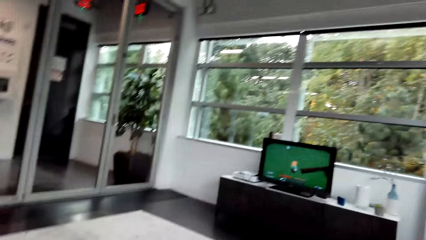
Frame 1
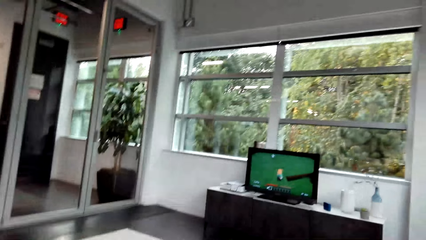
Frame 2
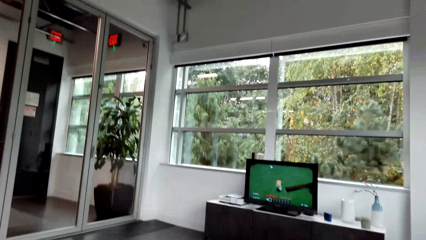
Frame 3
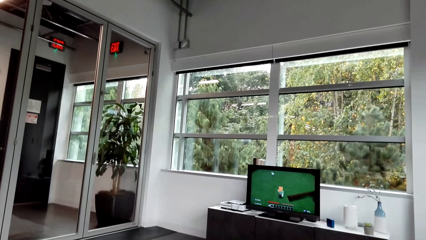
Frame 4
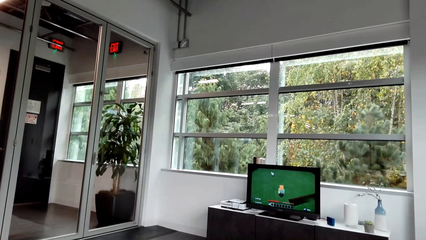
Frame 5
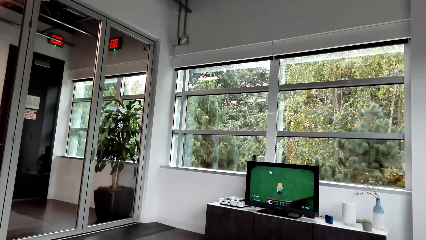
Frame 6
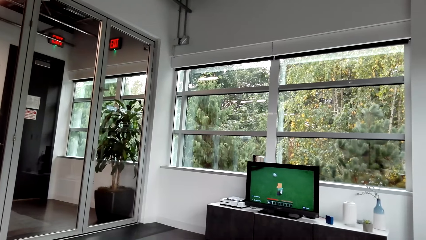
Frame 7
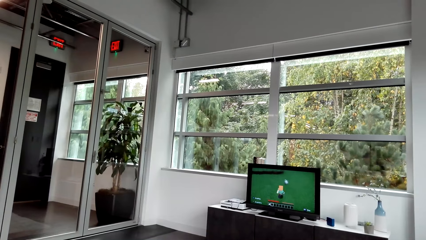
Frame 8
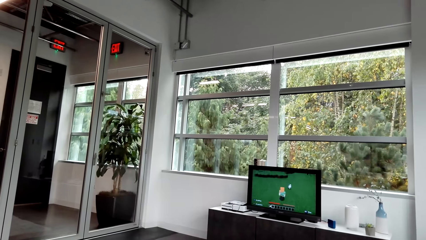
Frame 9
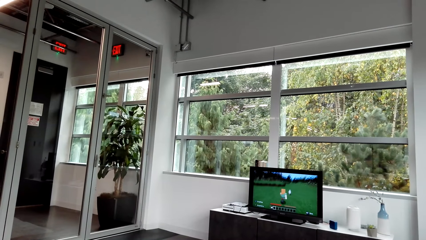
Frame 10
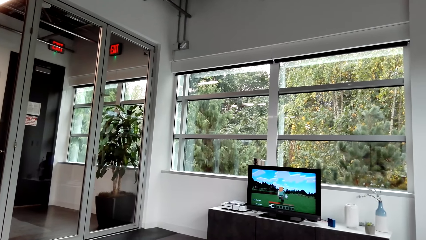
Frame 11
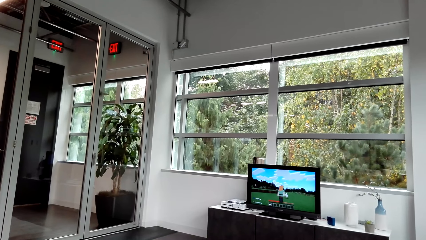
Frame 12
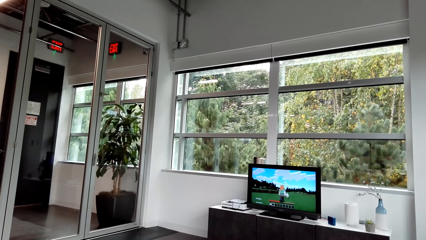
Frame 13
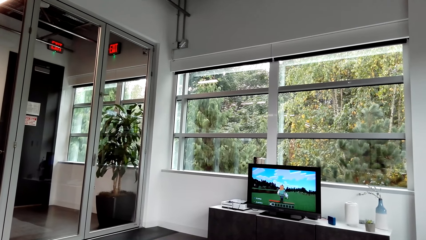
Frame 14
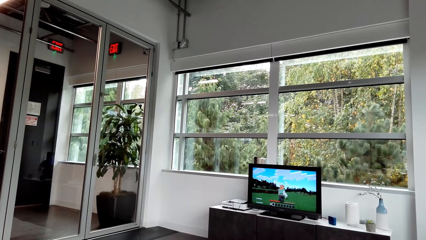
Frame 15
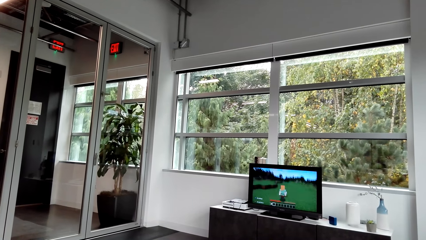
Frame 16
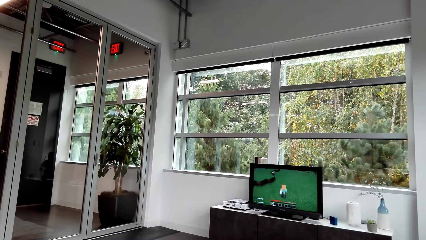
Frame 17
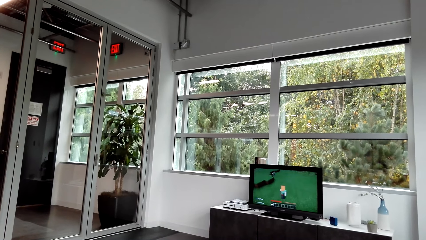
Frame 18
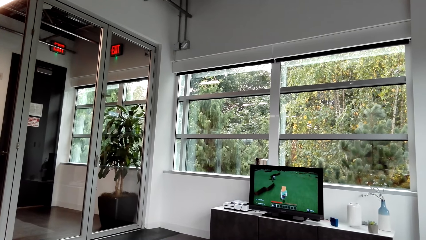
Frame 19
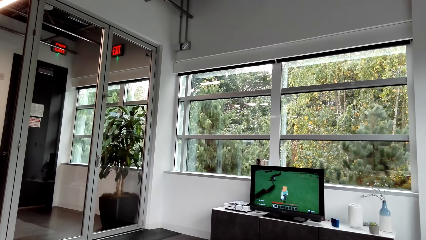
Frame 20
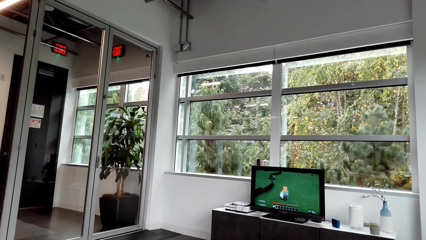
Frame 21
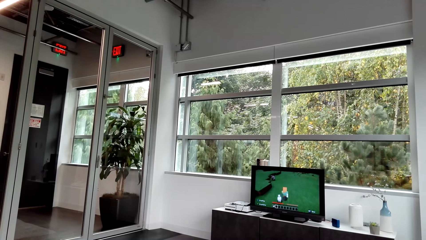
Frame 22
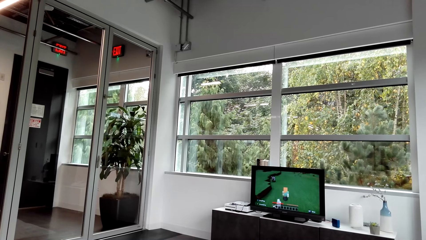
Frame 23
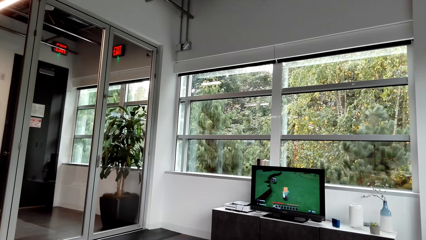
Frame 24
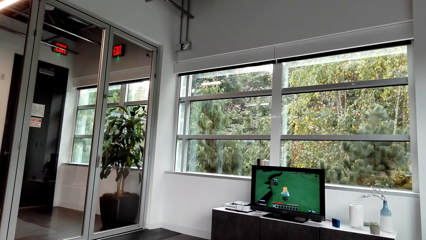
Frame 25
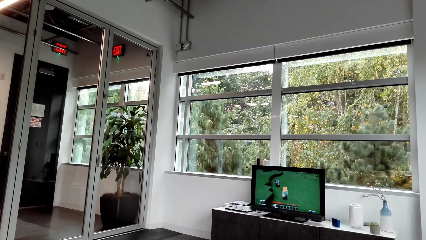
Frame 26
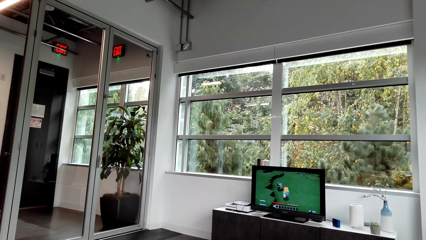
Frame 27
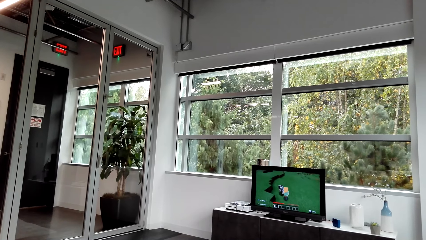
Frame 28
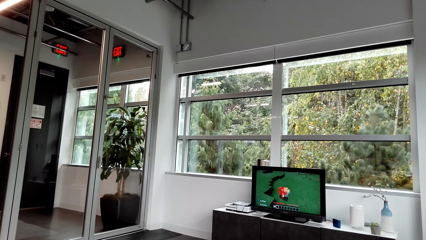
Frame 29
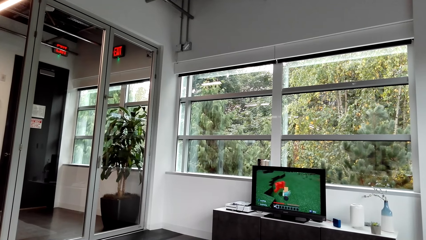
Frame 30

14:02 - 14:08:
The camera wearer plays a video game on a desktop.

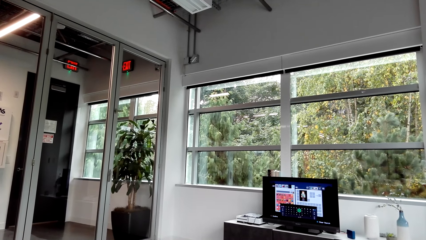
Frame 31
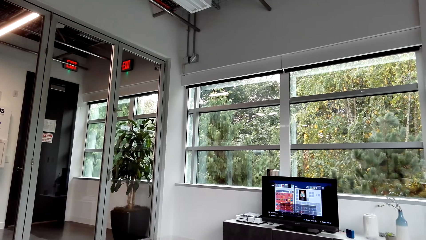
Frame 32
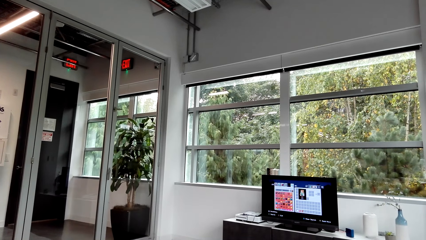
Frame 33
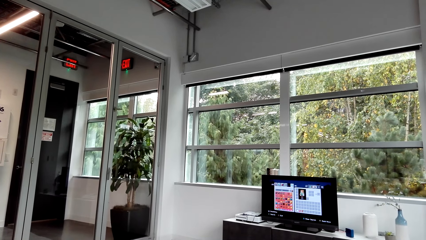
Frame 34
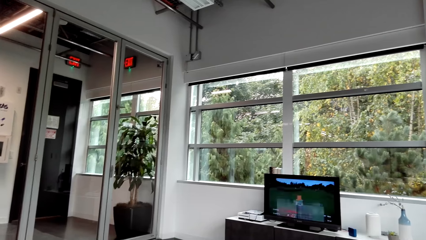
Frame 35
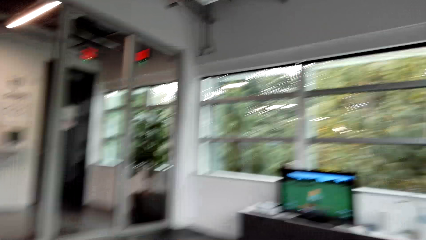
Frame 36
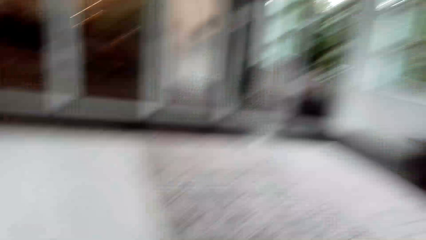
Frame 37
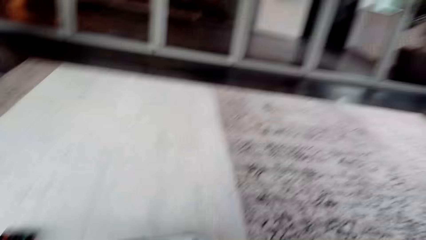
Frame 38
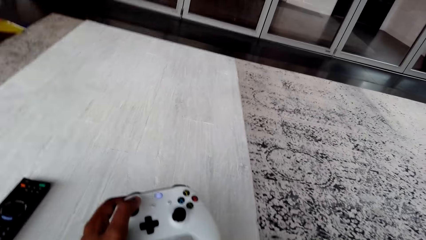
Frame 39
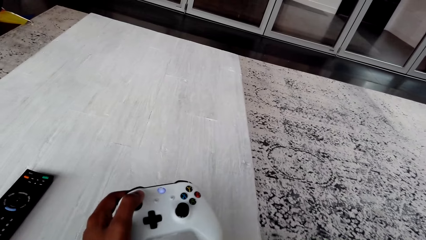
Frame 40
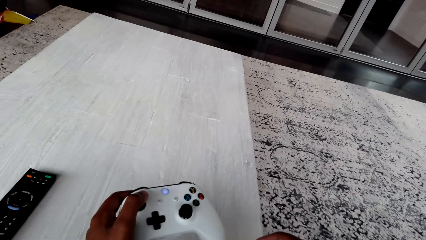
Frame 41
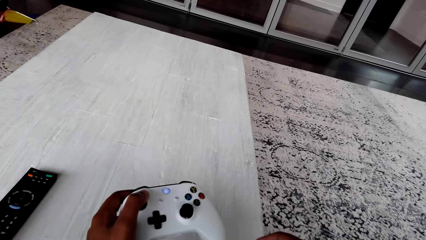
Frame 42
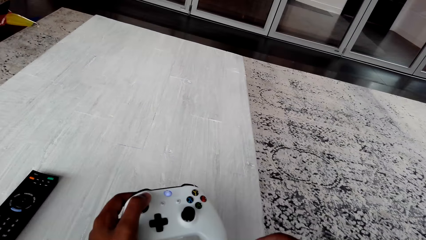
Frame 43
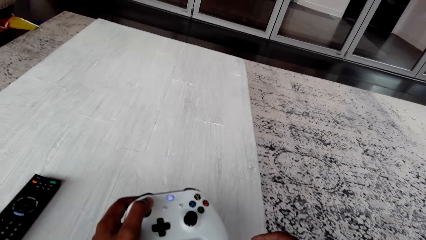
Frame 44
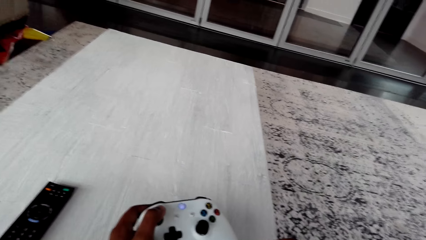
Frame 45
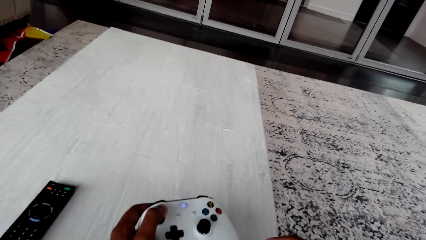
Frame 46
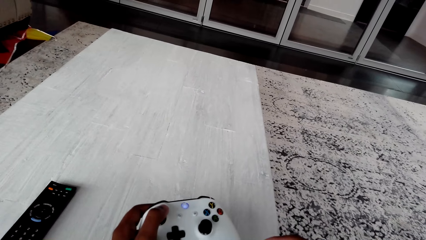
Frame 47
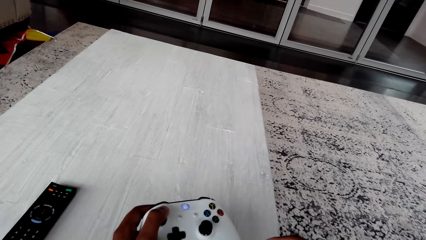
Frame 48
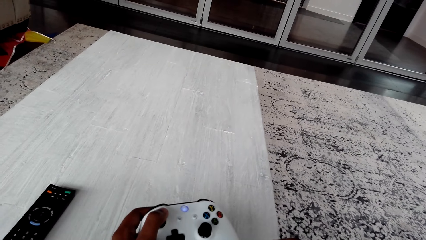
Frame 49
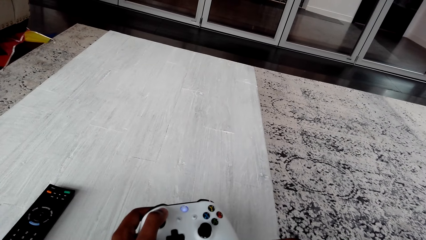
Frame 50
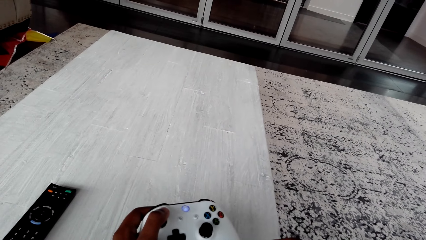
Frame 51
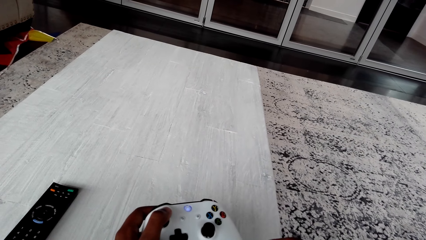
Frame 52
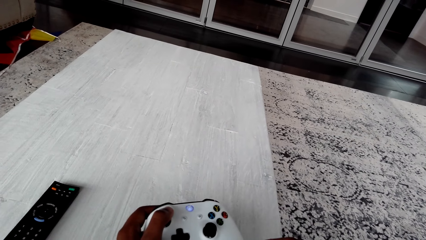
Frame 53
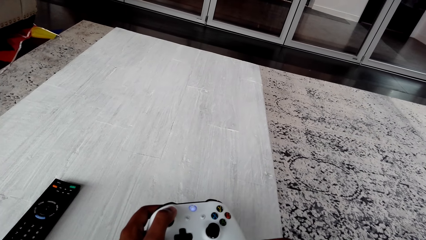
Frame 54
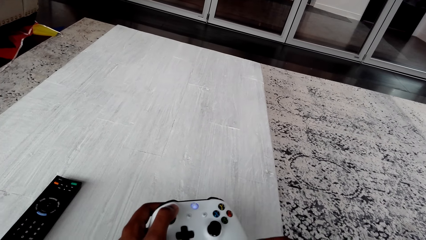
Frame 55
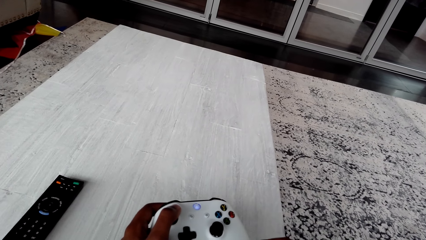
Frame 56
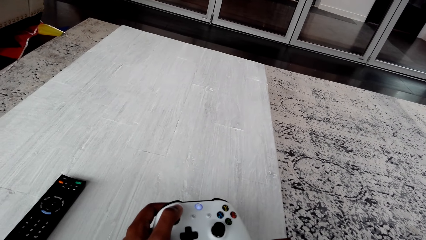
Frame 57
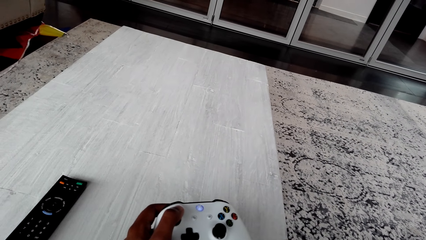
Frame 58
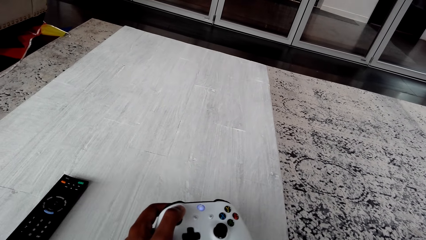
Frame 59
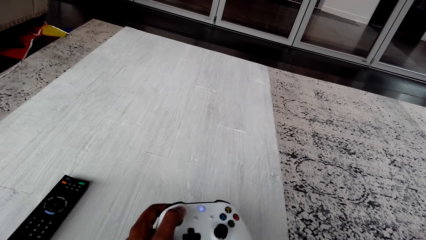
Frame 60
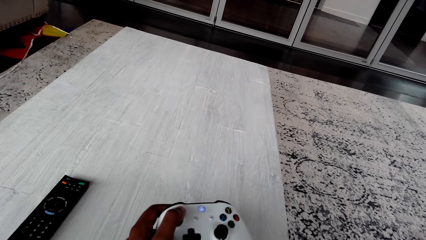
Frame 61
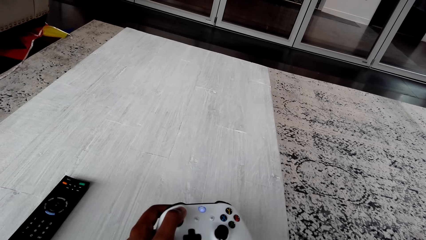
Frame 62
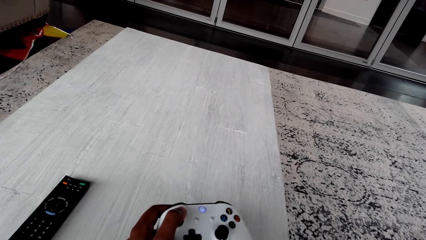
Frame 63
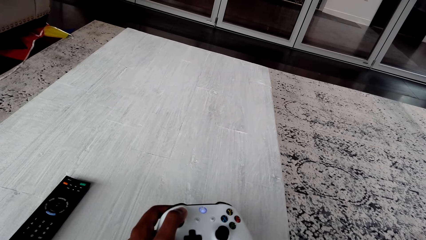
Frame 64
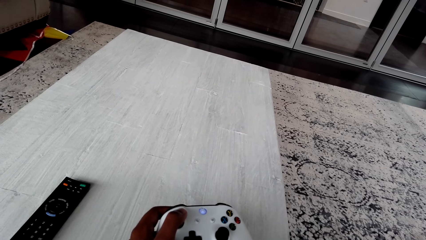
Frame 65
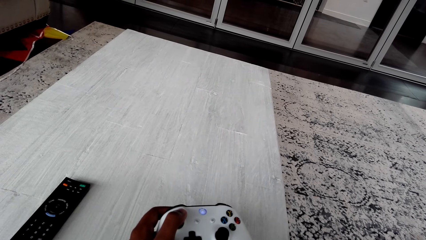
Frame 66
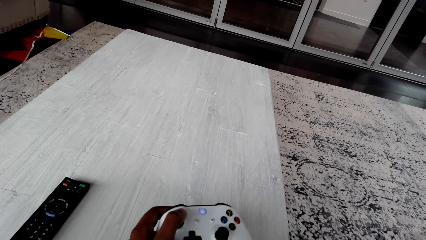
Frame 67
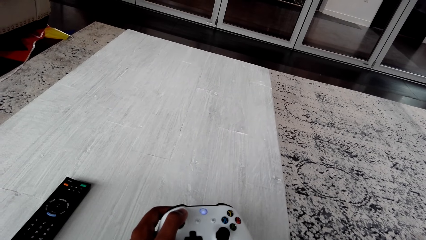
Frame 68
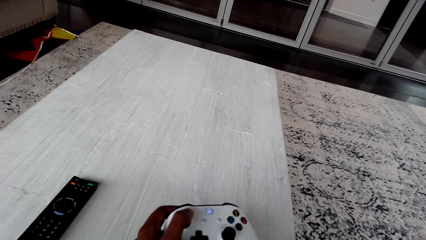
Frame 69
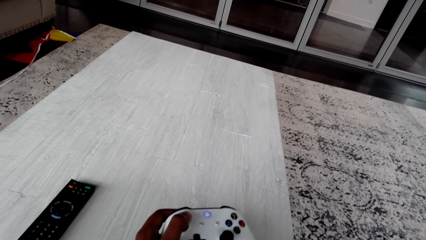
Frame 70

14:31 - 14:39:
The camera wearer reads on a phone. They press a game controller.

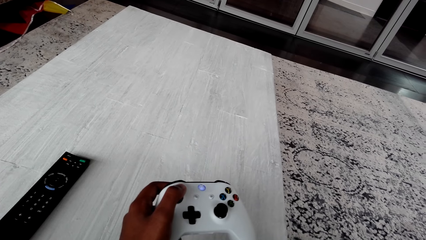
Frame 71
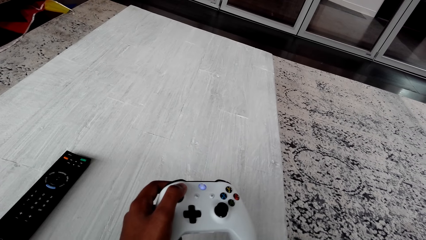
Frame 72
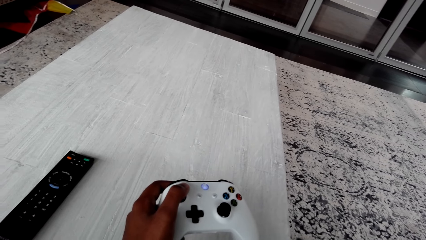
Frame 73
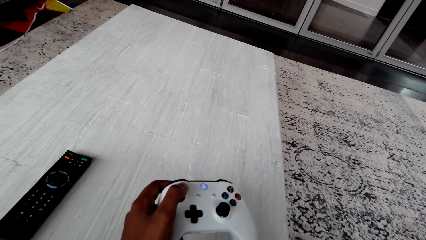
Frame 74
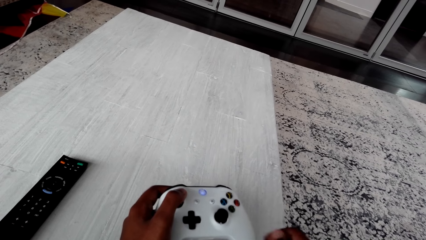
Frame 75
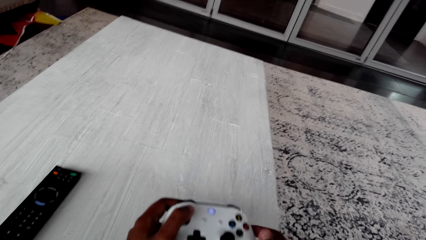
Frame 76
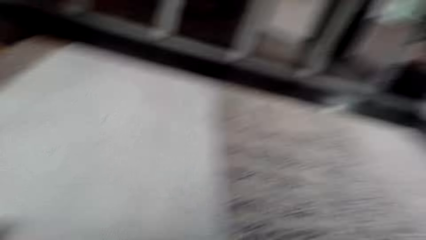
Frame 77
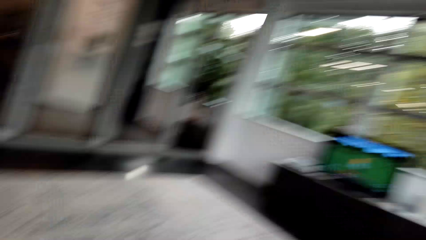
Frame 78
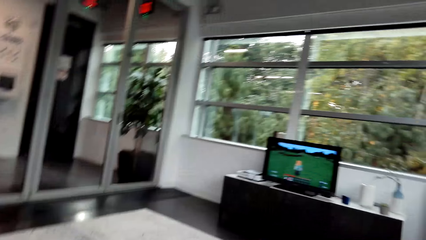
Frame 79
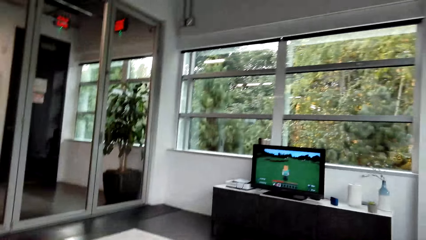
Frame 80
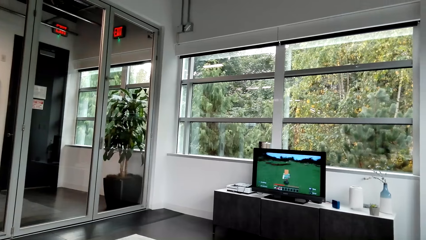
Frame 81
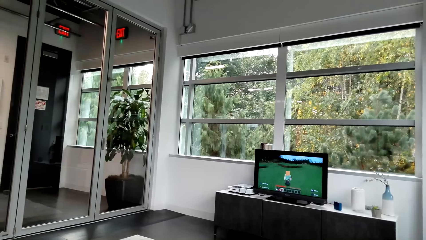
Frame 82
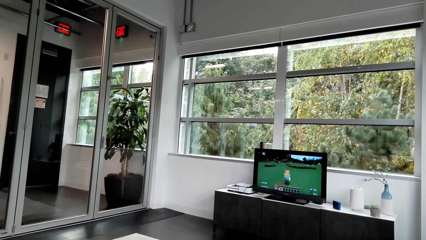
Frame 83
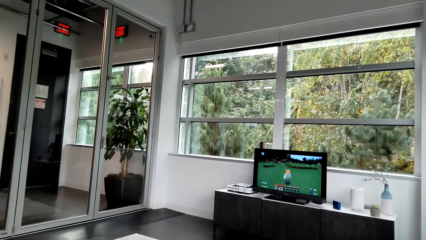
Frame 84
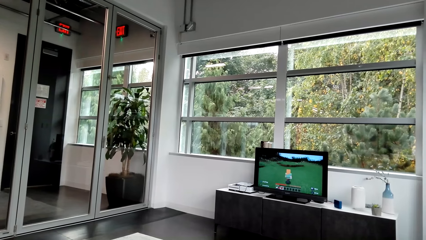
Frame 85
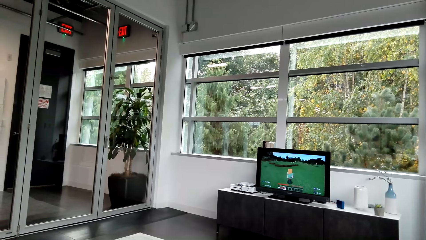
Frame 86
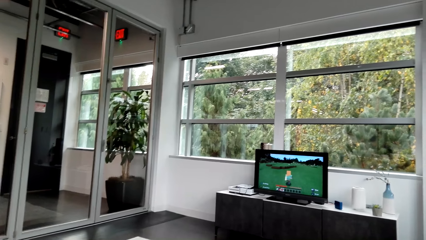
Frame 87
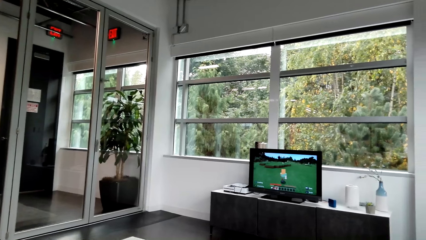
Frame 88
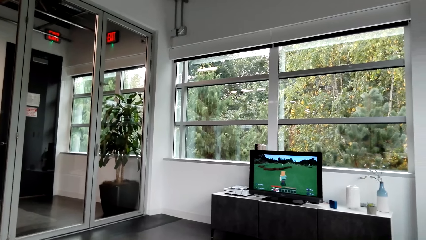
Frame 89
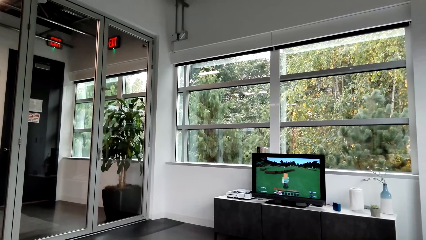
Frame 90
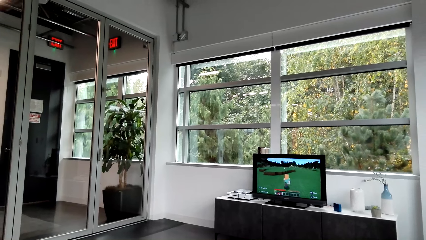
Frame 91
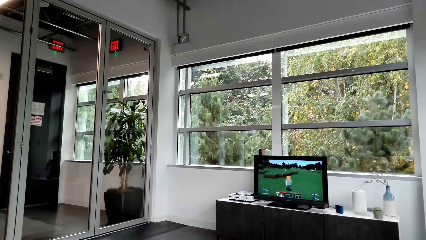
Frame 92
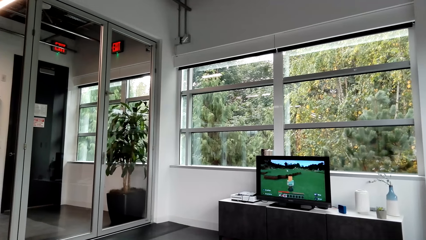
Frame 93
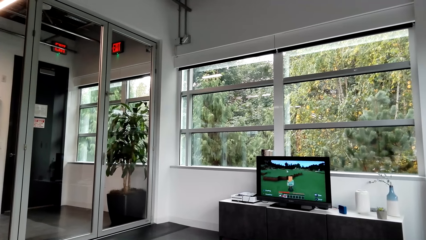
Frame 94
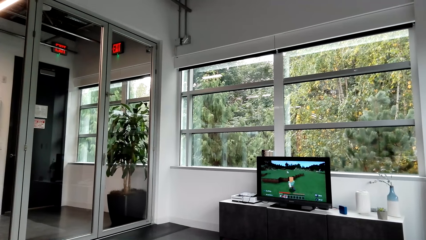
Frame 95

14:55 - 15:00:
The camera wearer plays a video game on a desktop.
